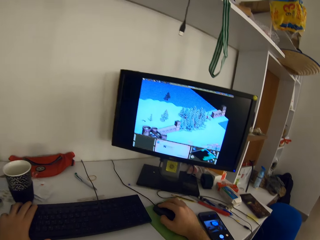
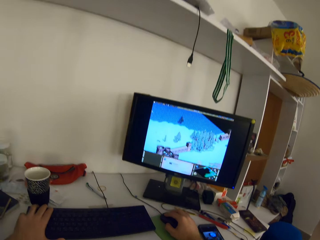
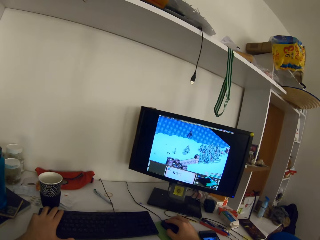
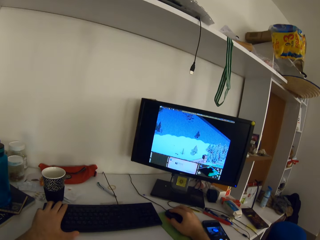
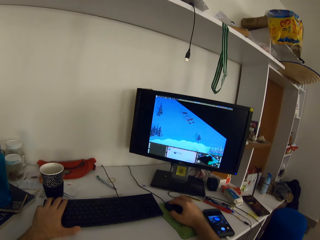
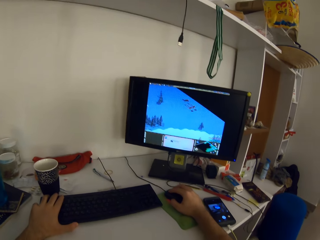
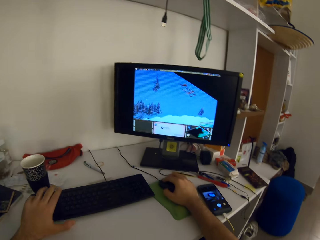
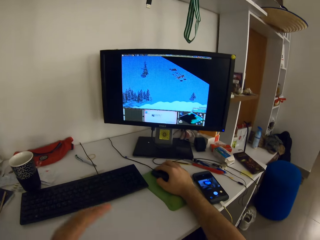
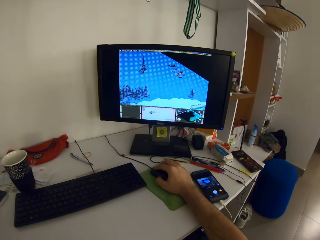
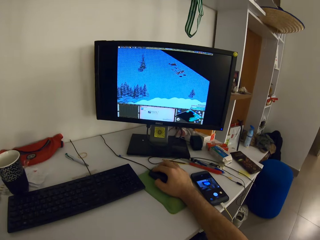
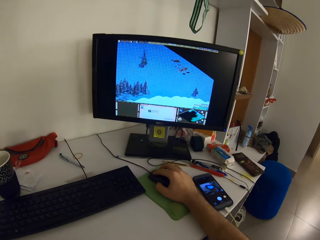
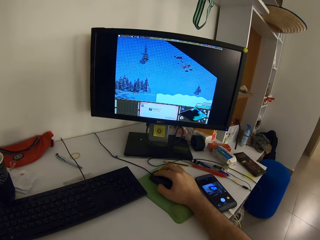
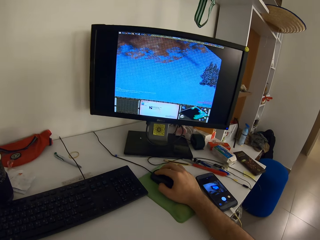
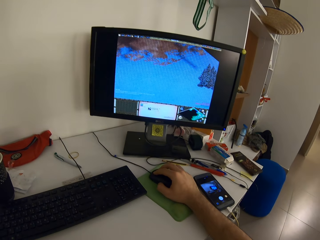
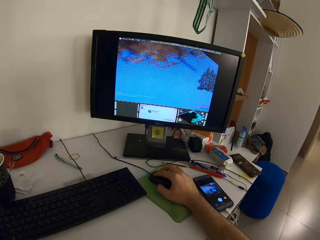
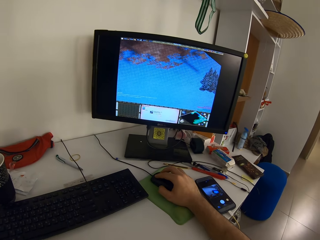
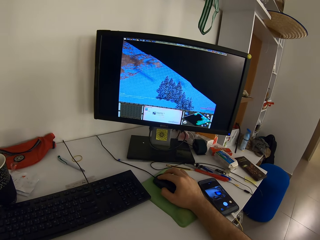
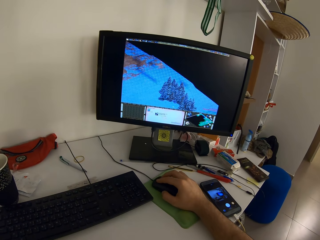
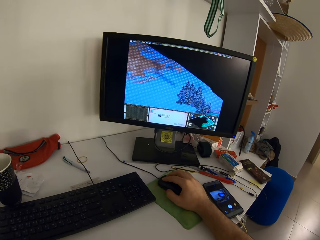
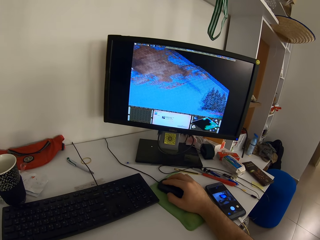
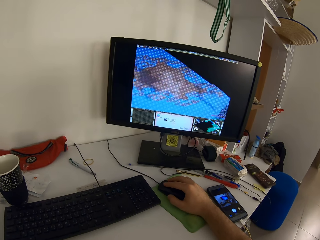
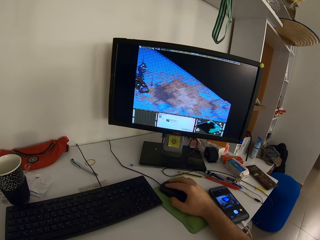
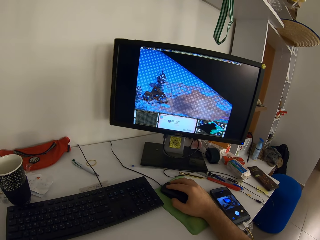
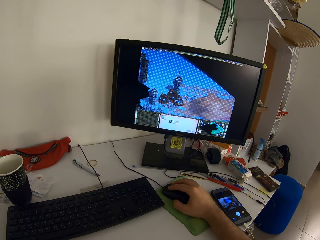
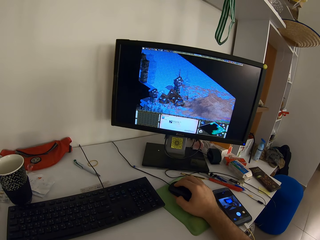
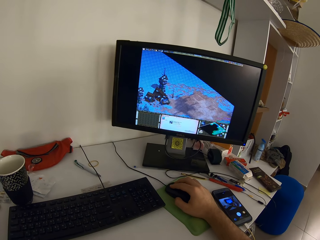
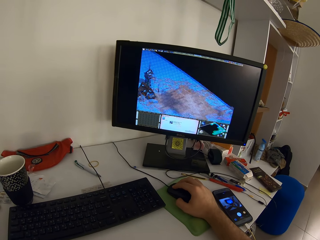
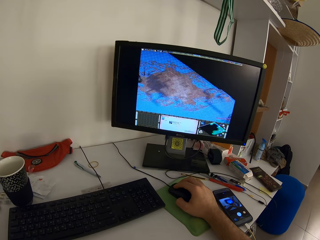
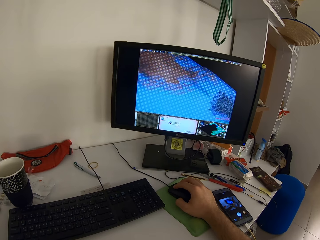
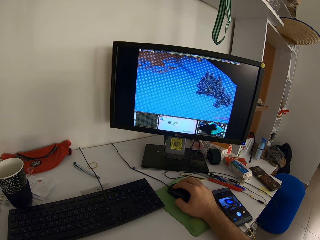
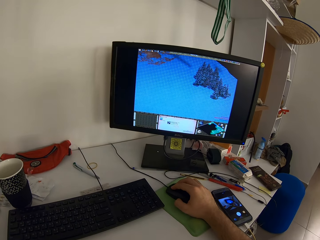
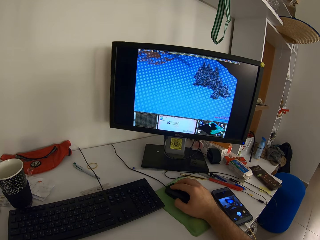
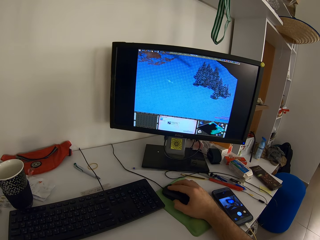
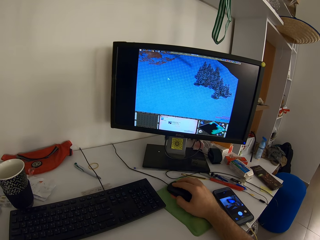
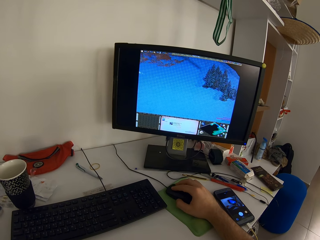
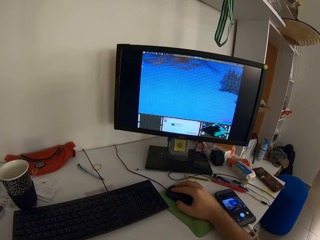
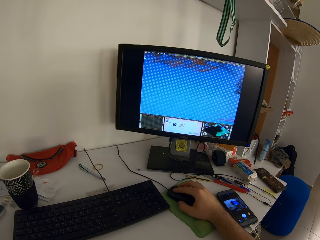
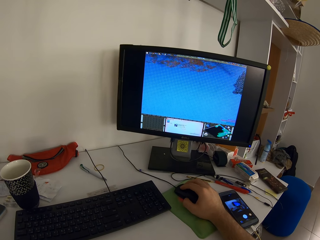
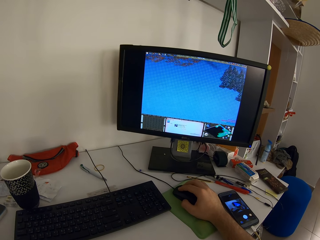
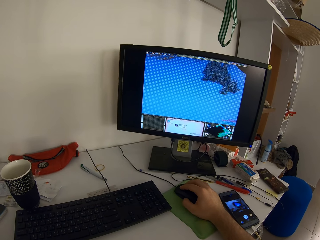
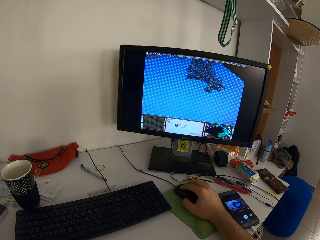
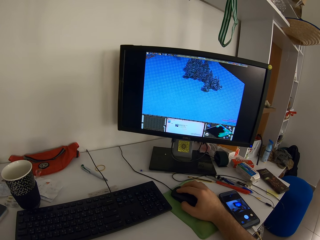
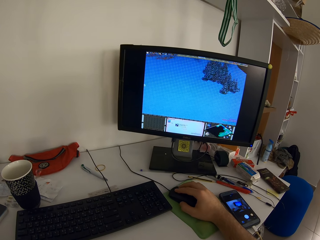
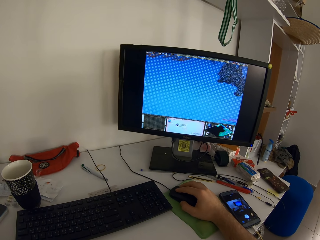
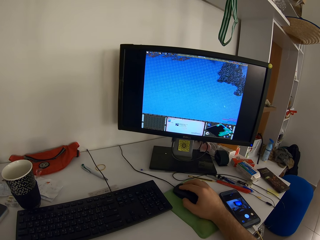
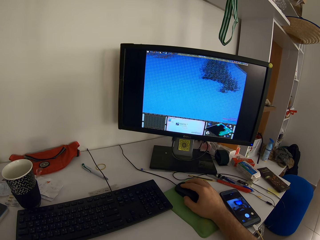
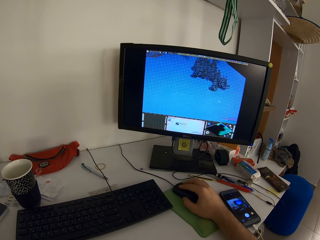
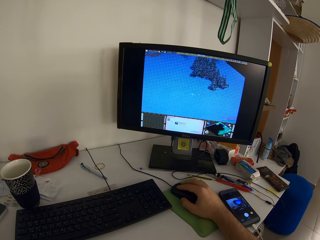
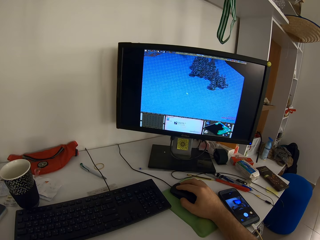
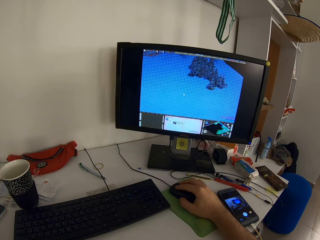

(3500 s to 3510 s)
The camera wearer removes his left hand from the keyboard.

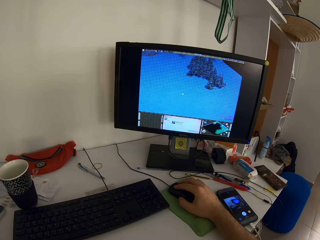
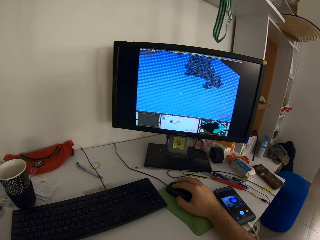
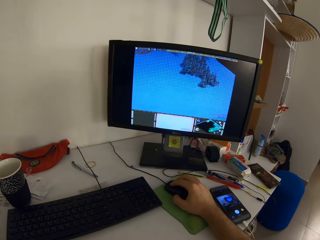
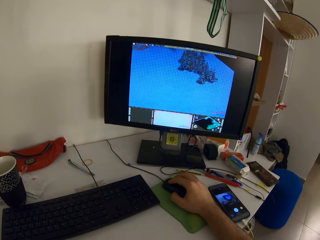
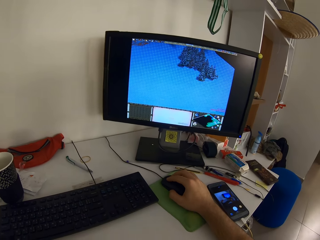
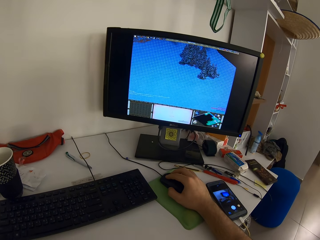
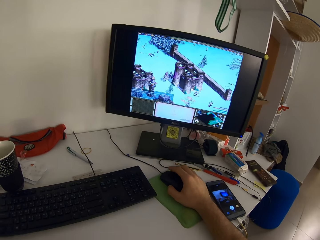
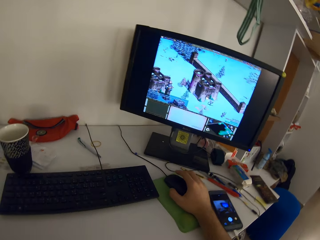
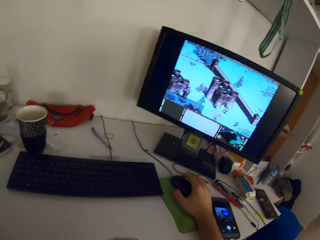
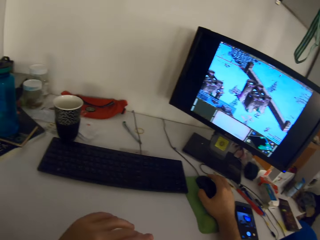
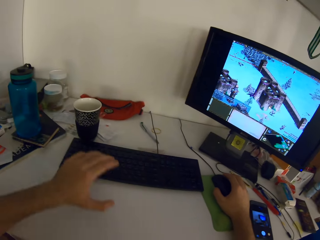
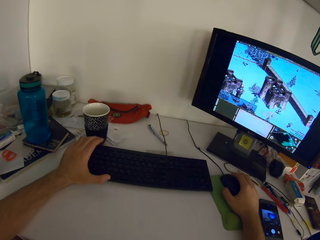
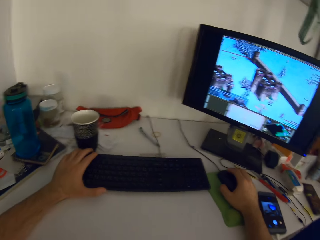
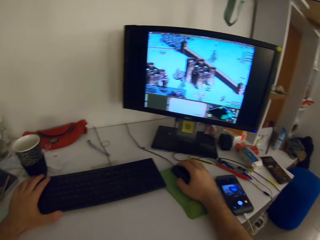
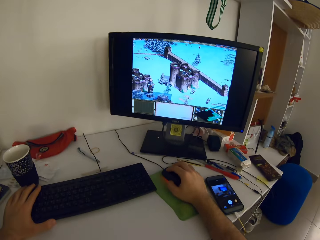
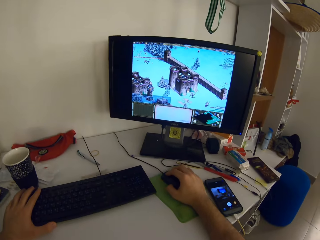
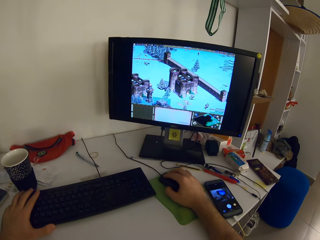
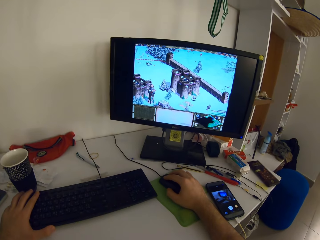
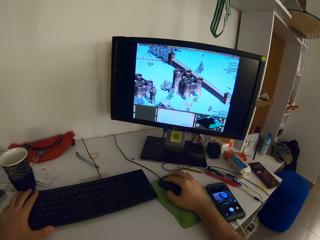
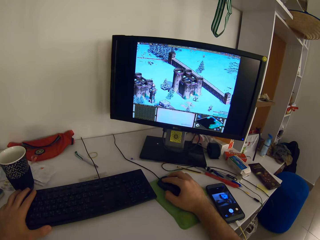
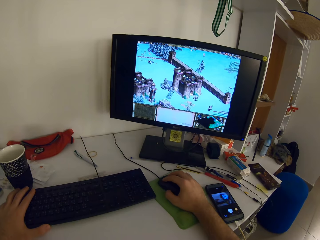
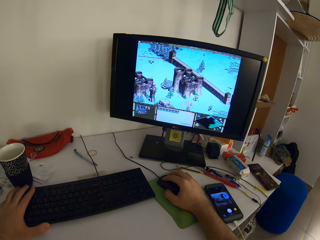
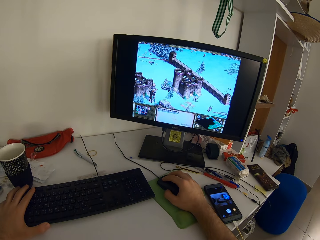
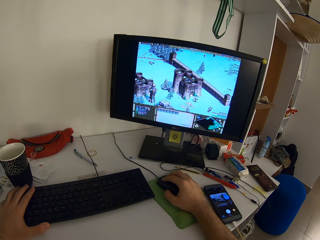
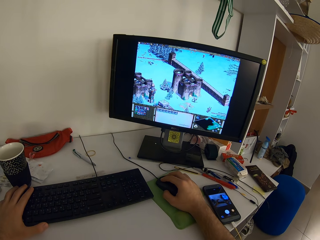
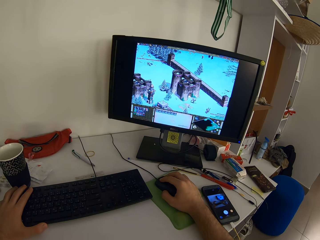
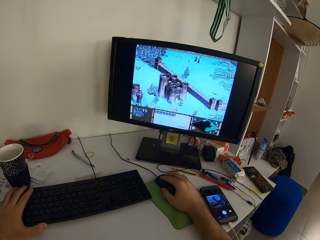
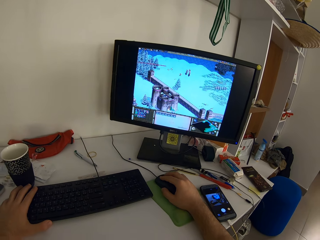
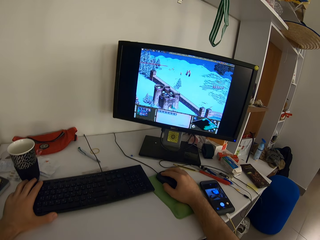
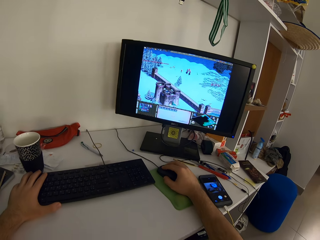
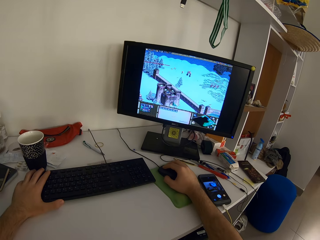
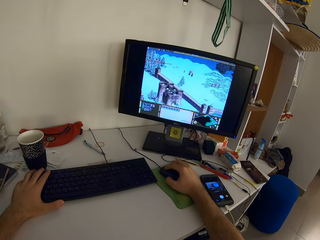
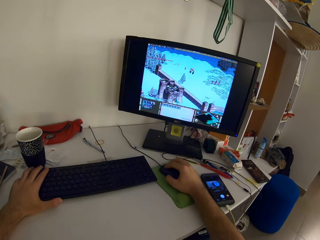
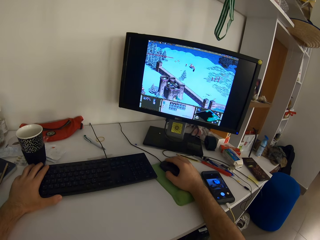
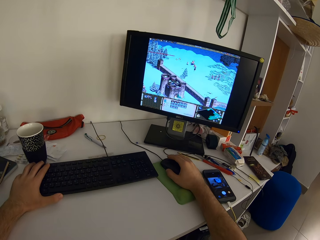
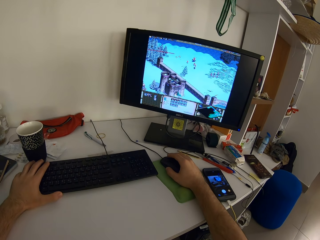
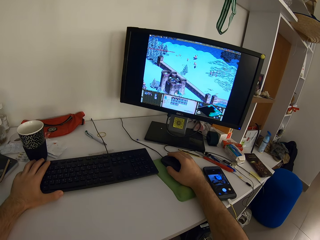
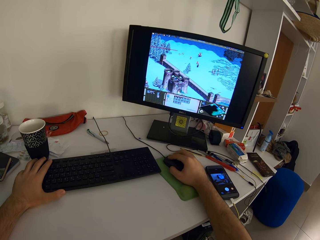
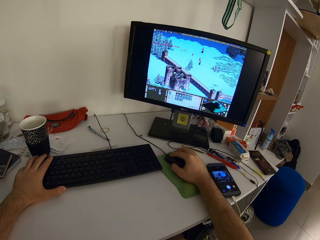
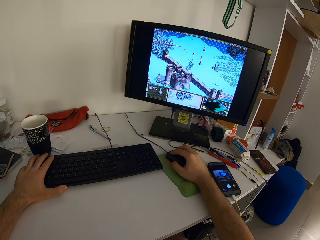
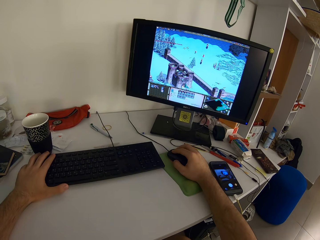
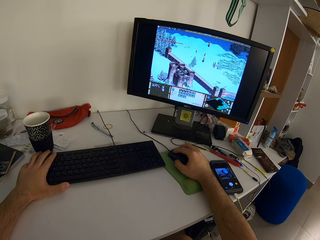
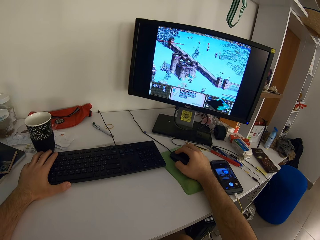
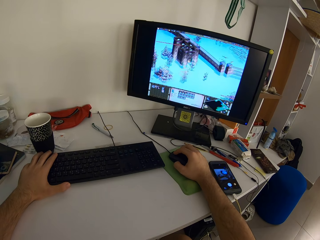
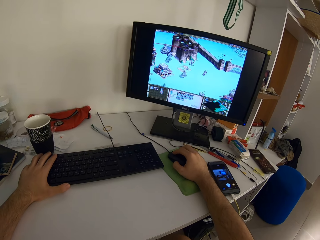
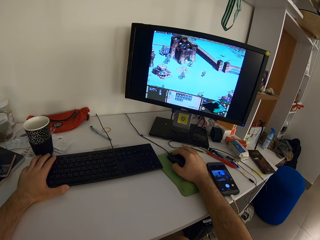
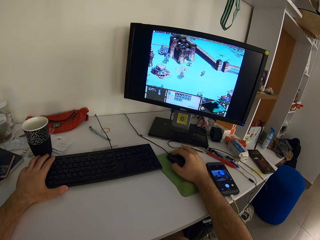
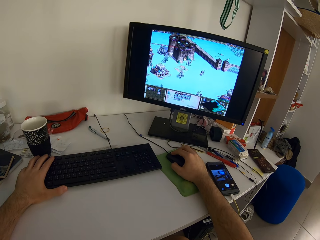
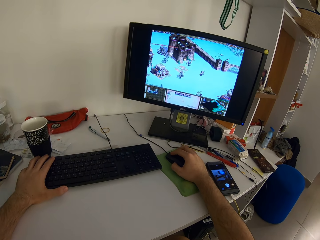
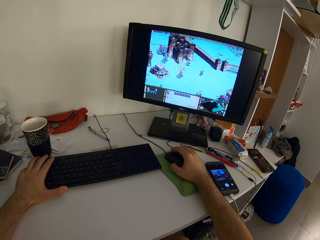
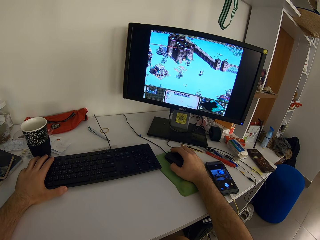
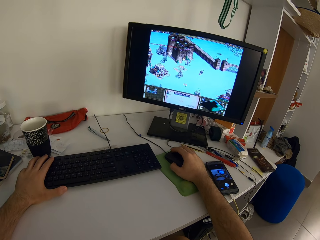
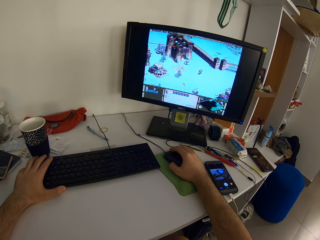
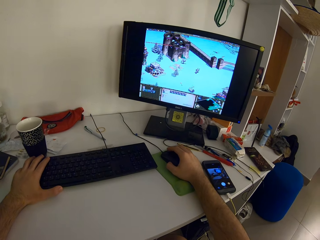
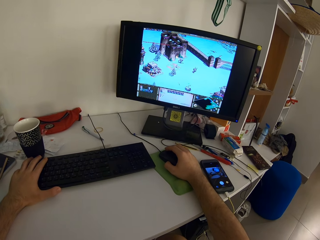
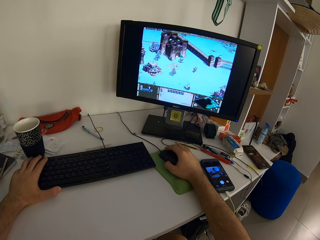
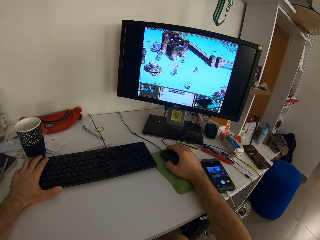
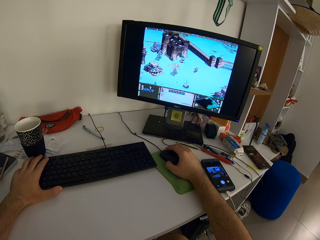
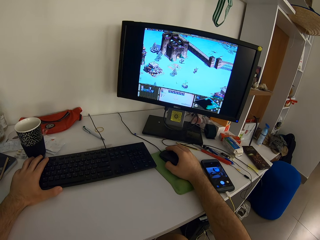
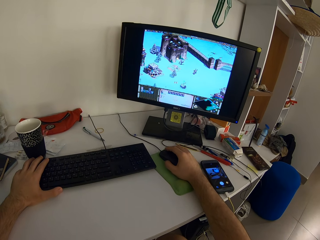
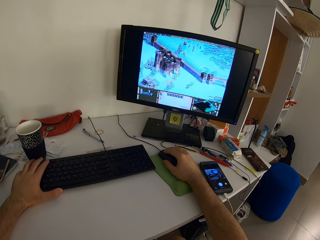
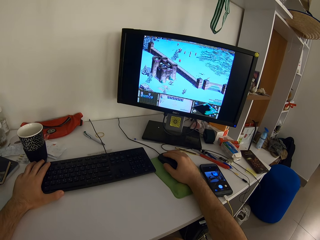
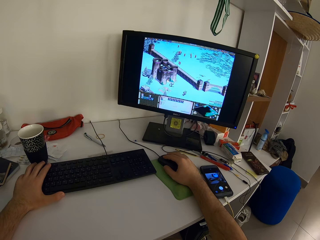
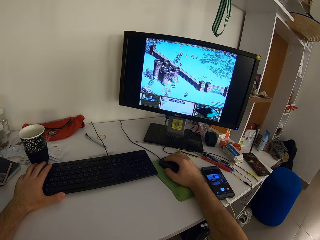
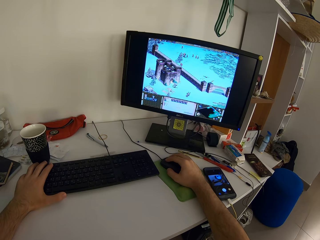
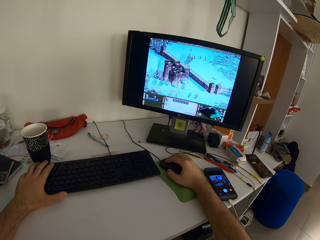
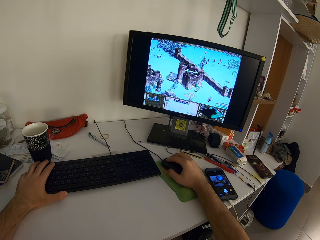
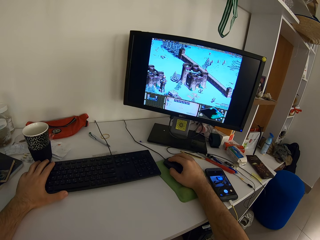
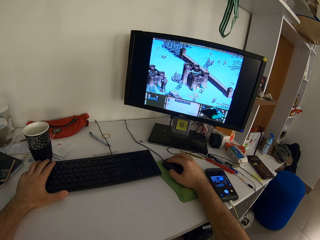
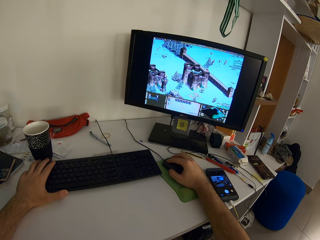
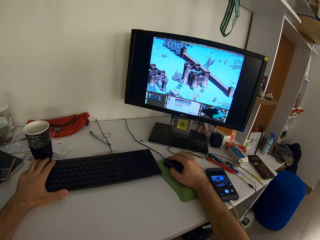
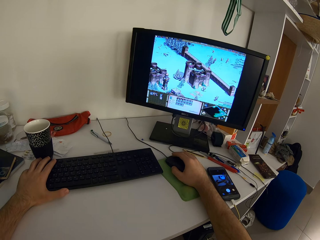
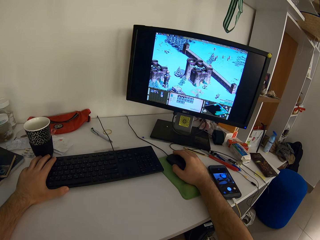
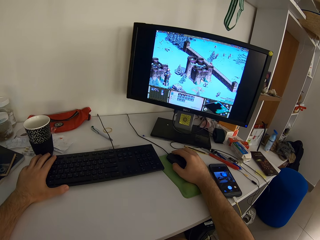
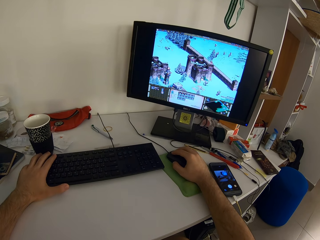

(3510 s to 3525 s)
The camera wearer holds the keyboard. He places his left hand on the keyboard.
